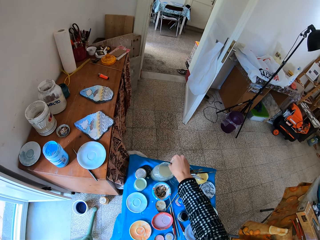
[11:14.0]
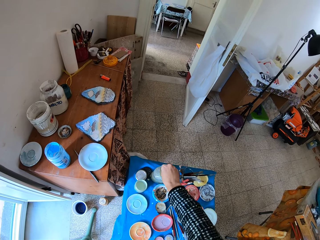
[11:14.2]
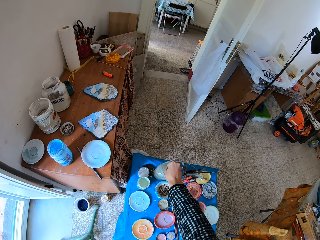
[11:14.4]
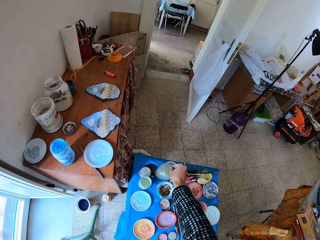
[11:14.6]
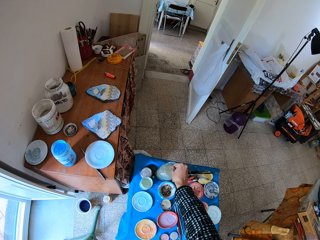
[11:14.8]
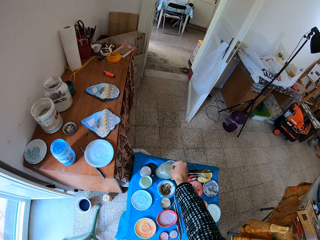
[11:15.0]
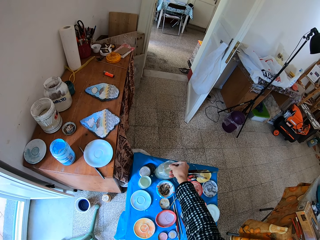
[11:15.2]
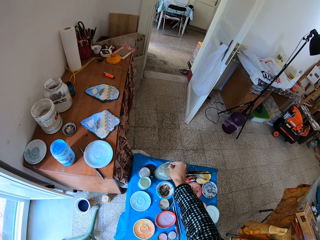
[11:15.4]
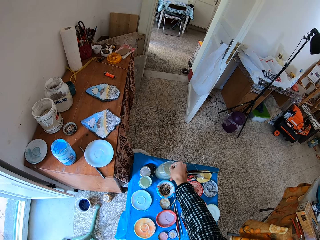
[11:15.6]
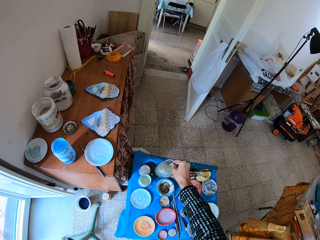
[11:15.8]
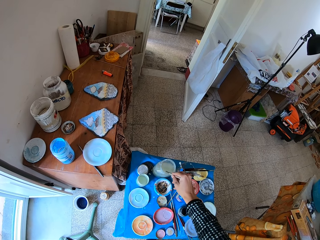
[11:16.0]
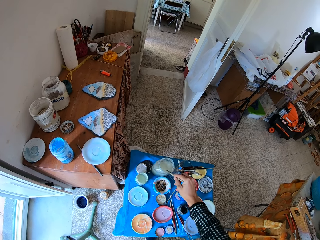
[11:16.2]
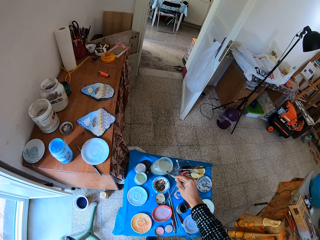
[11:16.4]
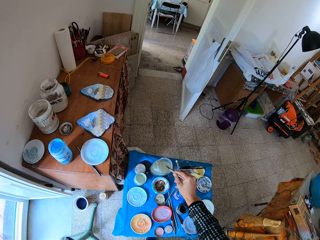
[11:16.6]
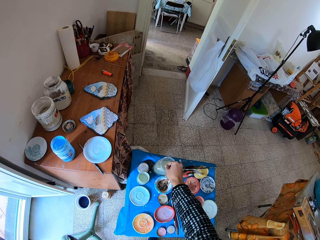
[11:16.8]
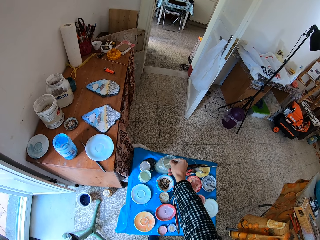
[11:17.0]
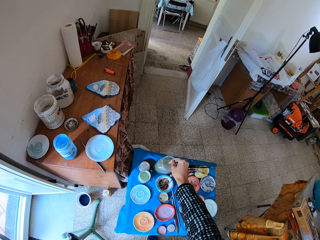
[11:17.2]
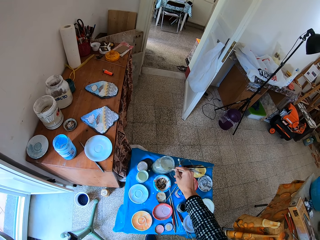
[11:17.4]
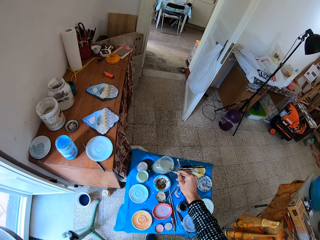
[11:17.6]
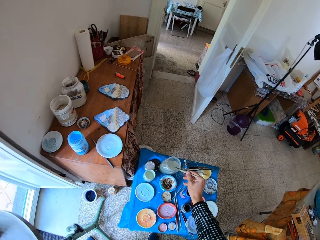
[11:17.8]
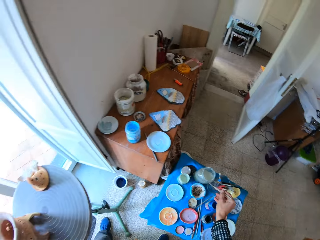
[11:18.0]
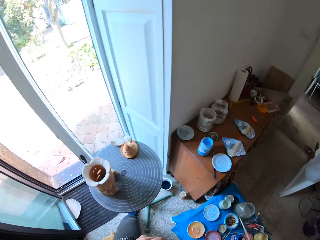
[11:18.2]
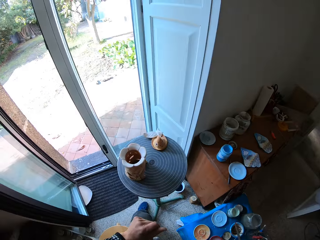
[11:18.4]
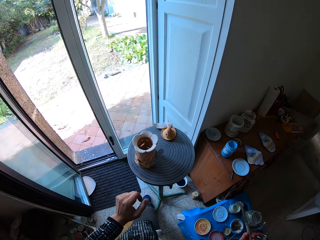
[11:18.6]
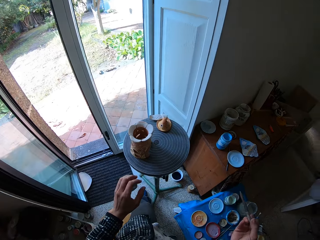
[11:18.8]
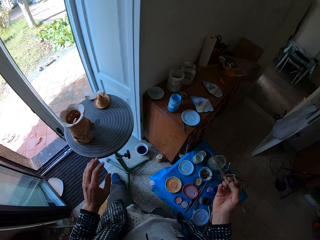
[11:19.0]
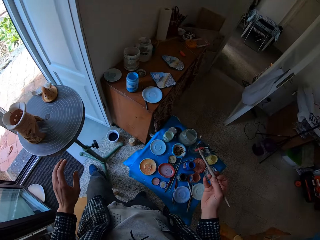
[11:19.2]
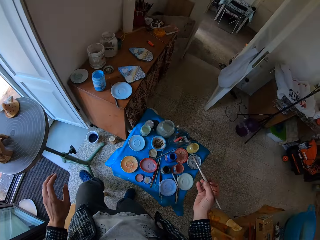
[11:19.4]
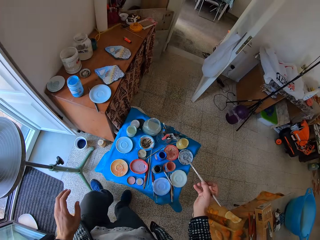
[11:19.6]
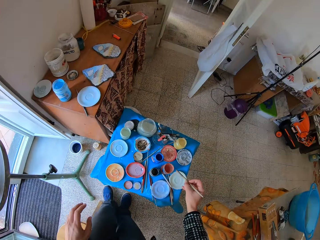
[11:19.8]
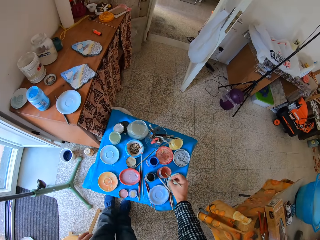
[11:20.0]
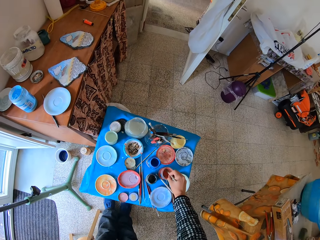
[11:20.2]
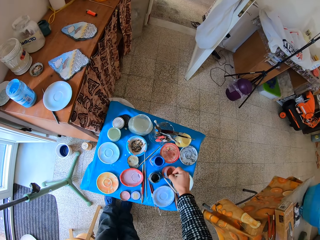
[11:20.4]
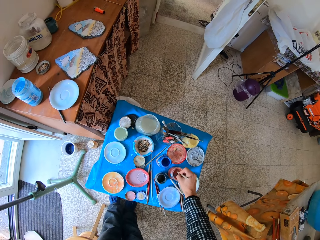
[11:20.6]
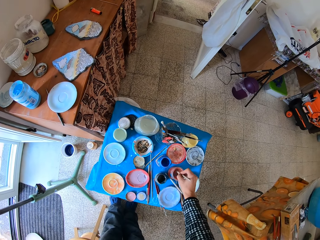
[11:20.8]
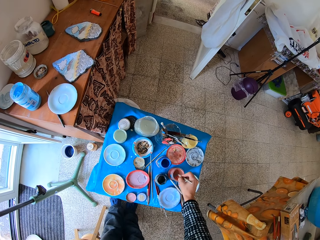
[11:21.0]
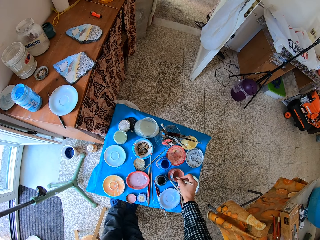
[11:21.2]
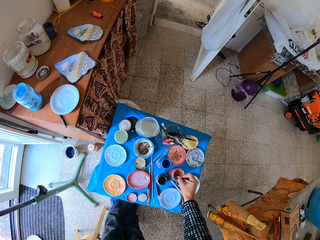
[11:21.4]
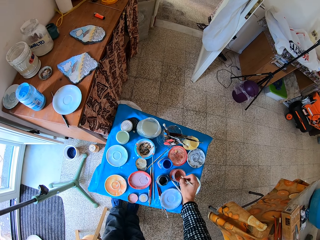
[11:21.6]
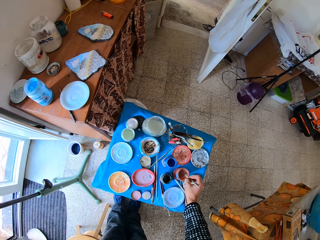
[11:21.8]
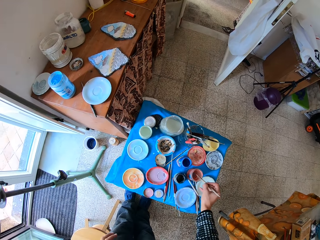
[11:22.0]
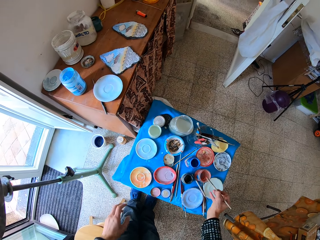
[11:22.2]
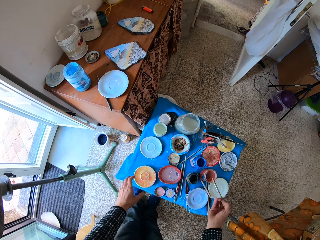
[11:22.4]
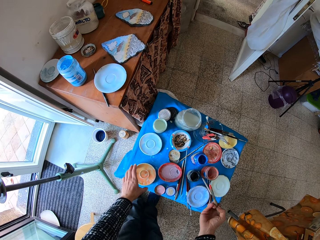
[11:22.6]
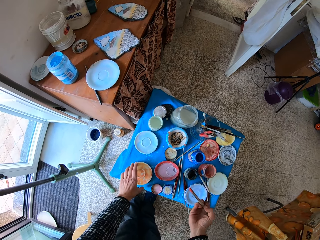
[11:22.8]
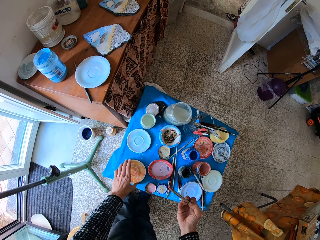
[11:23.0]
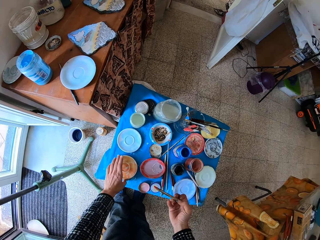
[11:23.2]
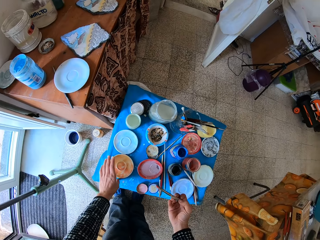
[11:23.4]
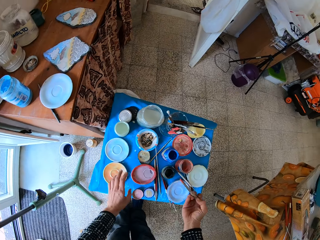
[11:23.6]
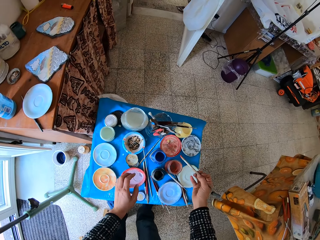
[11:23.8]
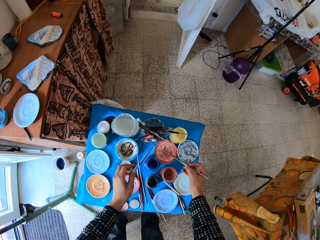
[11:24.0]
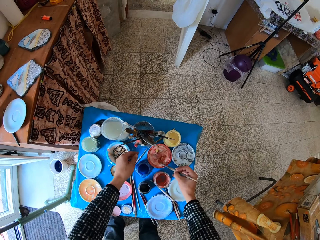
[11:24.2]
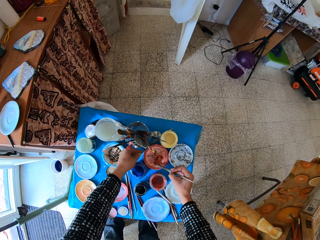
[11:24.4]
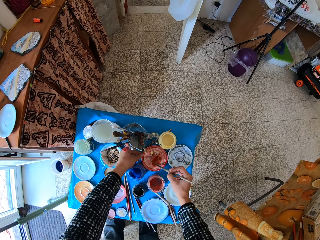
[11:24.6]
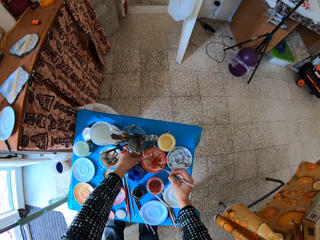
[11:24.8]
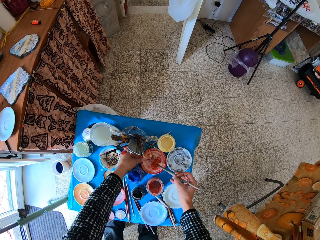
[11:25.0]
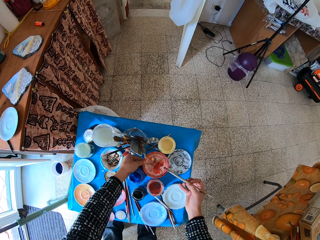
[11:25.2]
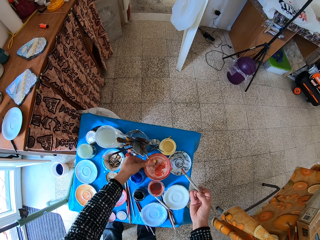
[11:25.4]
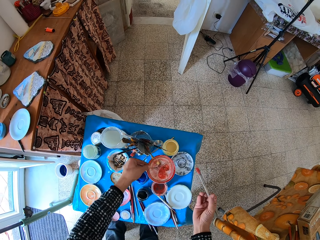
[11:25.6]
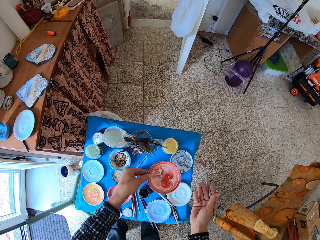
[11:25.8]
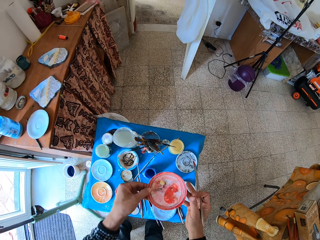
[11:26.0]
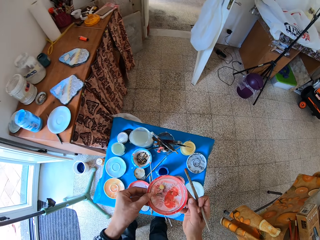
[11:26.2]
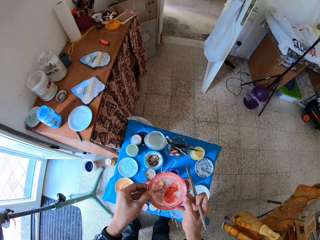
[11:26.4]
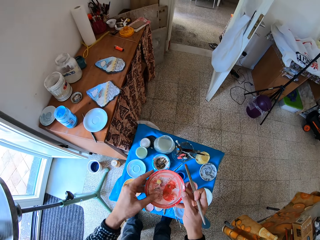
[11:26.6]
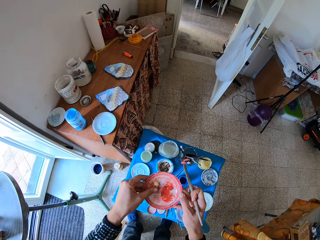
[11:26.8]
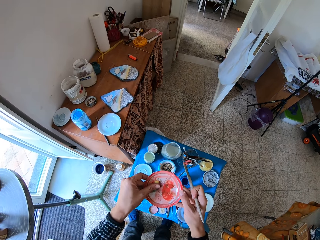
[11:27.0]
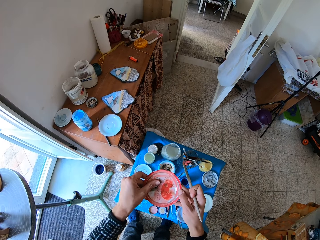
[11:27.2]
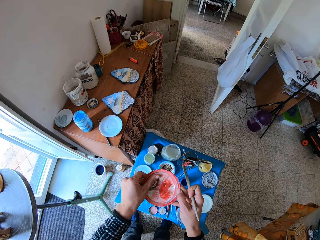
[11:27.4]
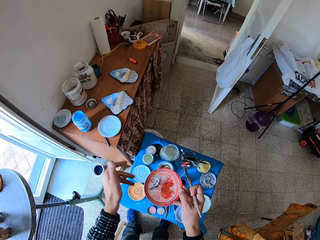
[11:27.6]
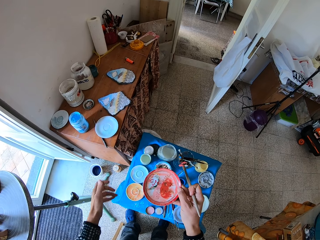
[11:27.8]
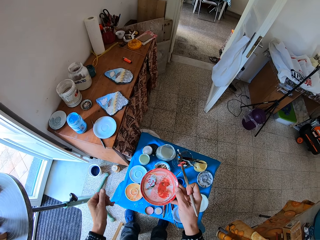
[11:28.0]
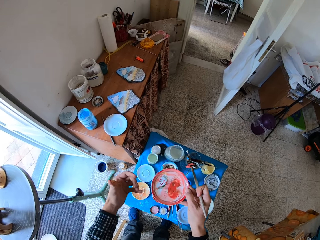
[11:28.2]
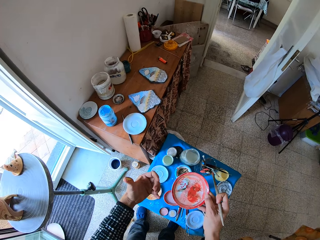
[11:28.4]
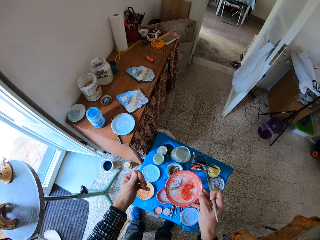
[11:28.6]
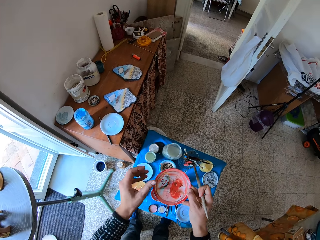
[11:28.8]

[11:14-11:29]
The camera wearer rinses the brush in a bowl of water on the table with his right hand. He dips the brush in his right hand into a cup of paint on the table. He moves the saucepan. He touches the plate with paint with his left hand. He smears paint on the palette. He dips the brush in his right hand into the plate with paint on the table. He picks up the plate with paint with his left hand. He wipes the palette with his finger. He holds the plate with paint with both hands.

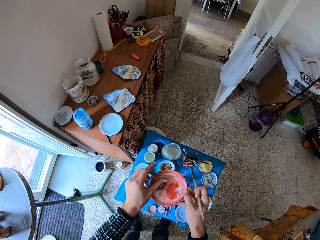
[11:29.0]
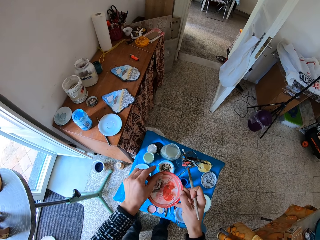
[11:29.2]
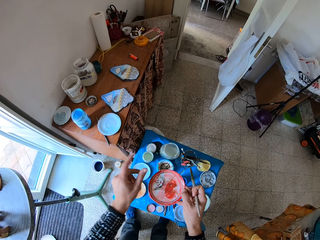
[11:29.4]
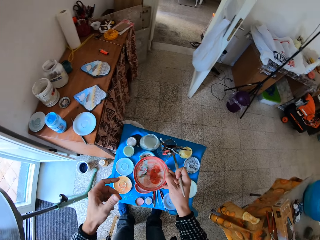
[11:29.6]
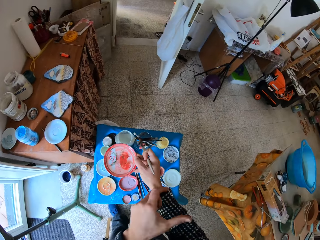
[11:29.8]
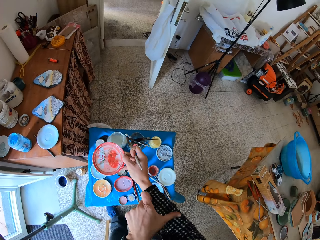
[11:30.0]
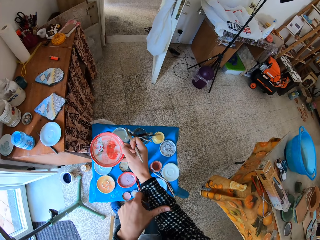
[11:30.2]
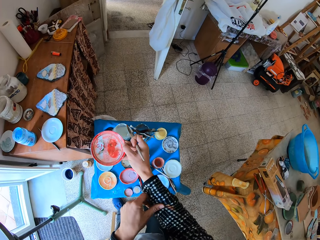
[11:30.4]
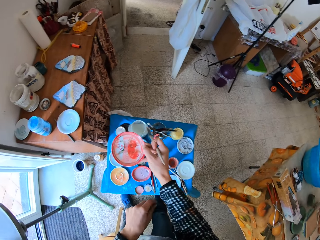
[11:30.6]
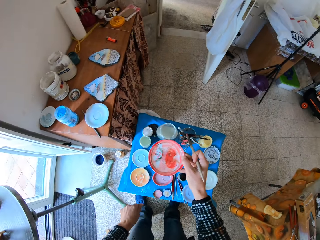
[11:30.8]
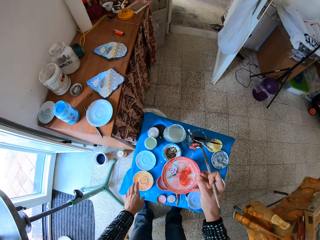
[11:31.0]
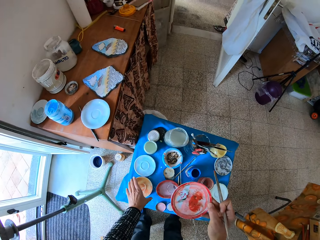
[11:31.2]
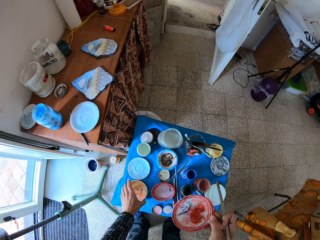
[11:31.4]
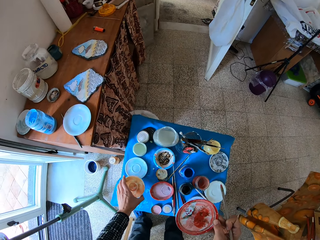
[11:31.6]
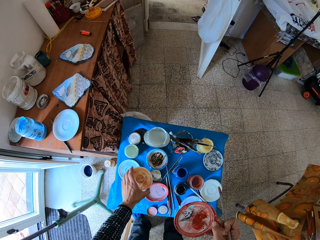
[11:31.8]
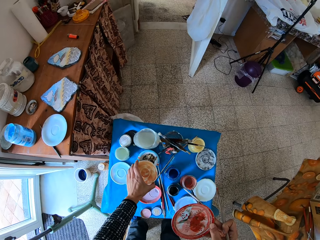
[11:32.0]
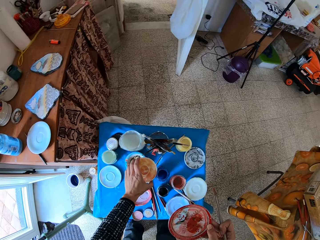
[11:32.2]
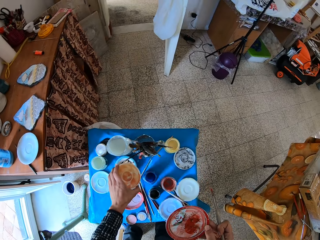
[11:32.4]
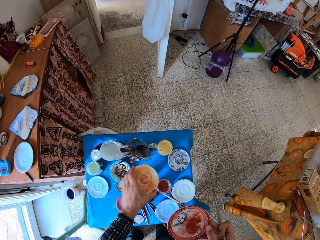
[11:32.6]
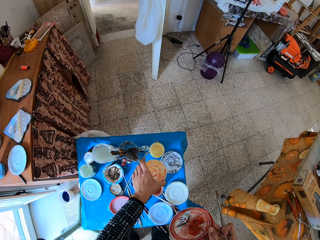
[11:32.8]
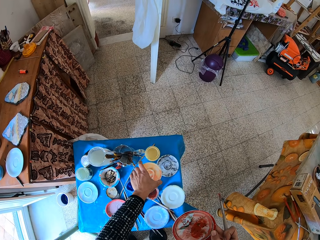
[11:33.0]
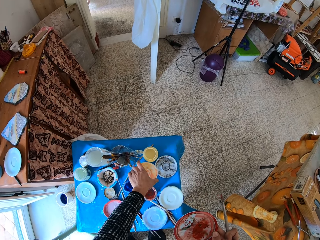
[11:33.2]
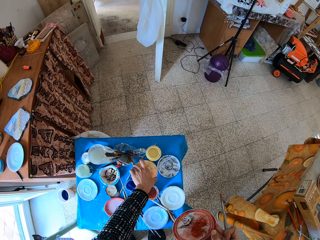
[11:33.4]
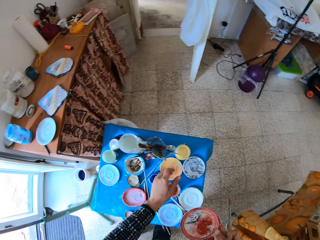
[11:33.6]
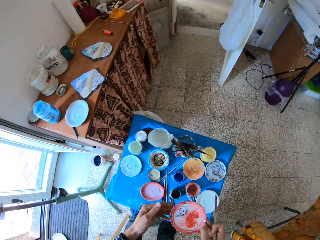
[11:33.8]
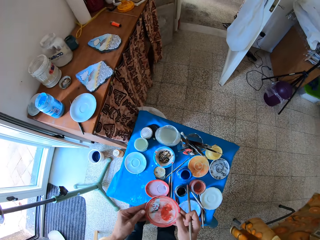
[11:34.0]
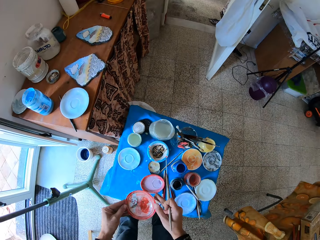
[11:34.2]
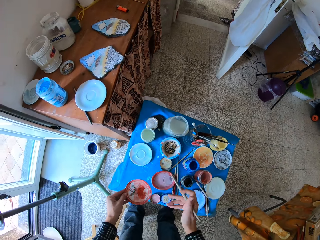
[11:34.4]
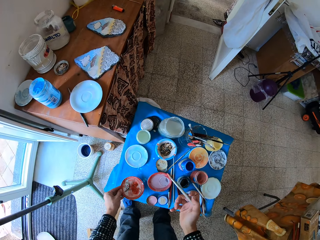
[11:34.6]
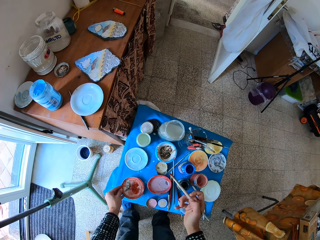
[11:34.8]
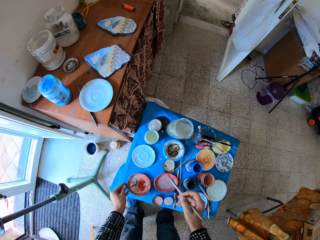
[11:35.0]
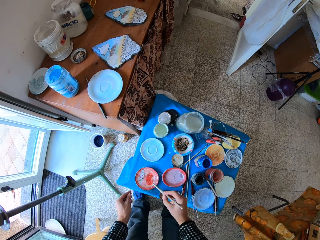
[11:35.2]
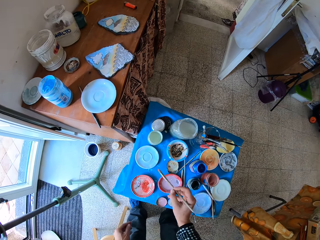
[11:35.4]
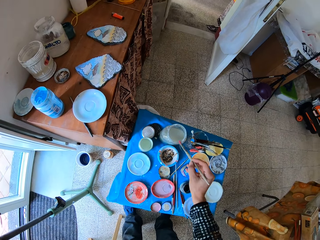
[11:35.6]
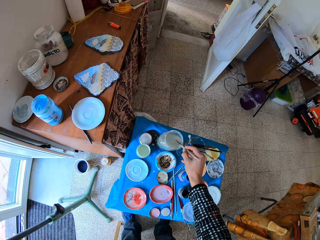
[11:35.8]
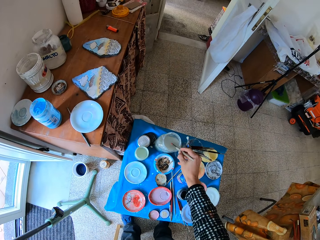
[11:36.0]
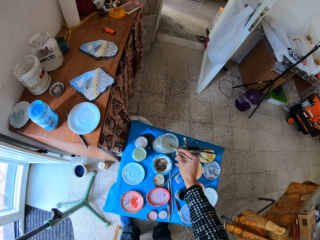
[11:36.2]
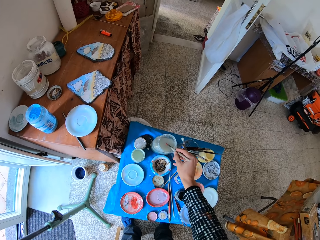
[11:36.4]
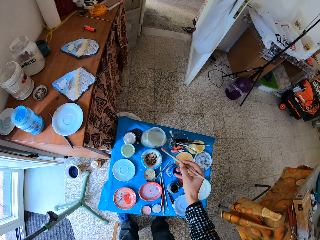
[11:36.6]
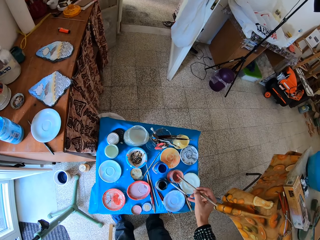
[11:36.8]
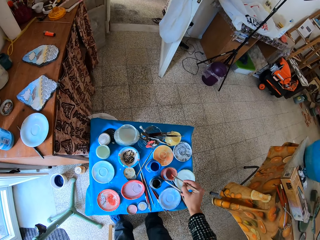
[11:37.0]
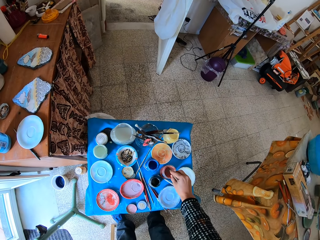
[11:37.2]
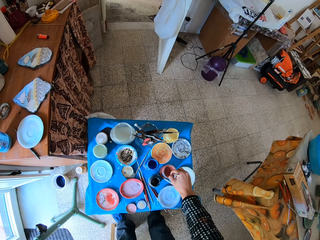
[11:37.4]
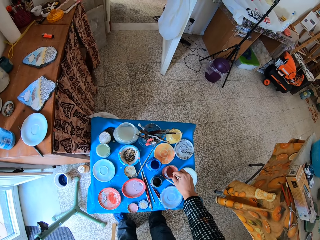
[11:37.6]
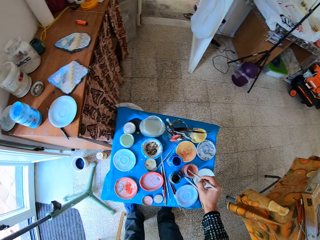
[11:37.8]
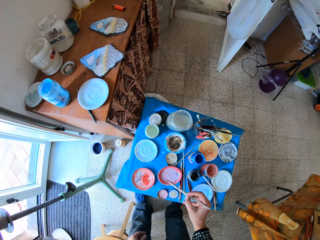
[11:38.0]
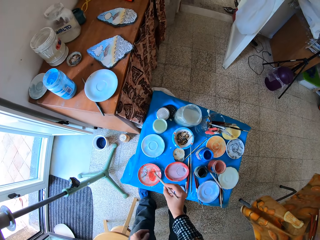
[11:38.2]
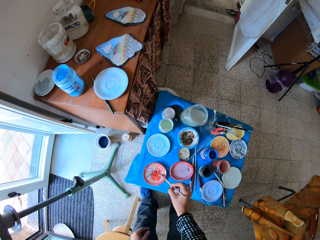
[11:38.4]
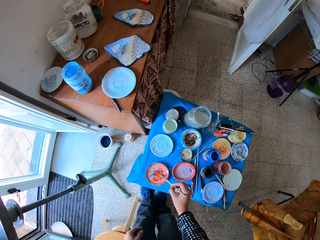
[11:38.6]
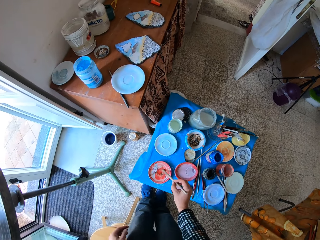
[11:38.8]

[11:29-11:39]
The camera wearer wipes his finger on the shirt. He moves the saucepan. He picks up the previous plate with paint or palette from the table with his left hand. He places the plate with paint on the table with his left hand. He places it on the table with his left hand again. He dips the brush in his right hand into the bowl of water on the table. He dips the brush in his right hand into the cup of paint on the table. He smears paint on the palette.
